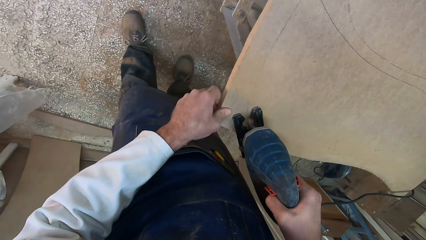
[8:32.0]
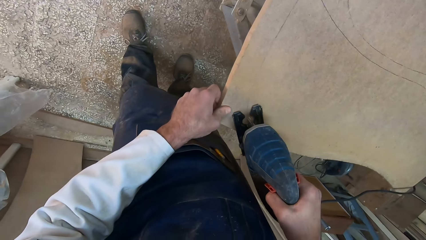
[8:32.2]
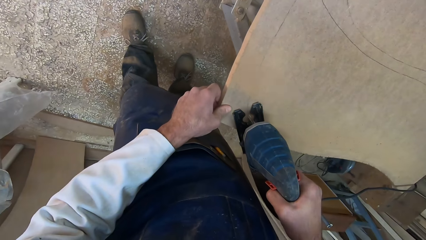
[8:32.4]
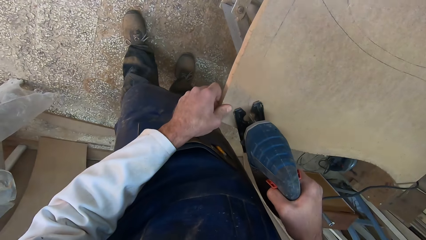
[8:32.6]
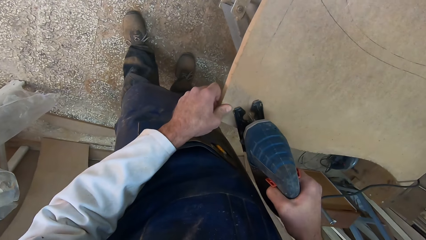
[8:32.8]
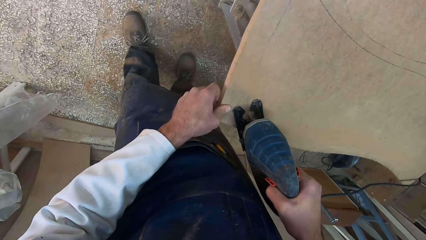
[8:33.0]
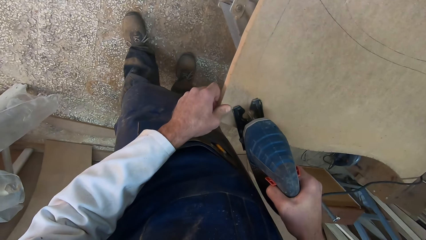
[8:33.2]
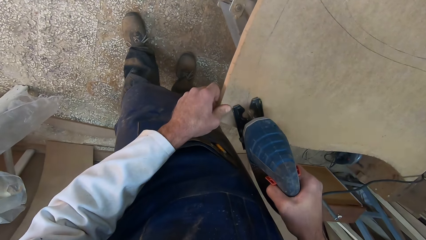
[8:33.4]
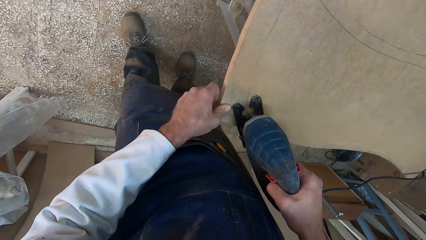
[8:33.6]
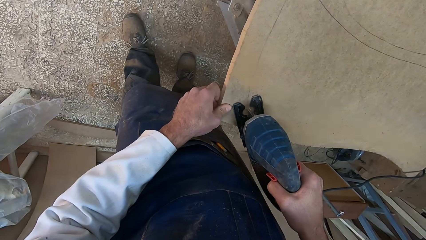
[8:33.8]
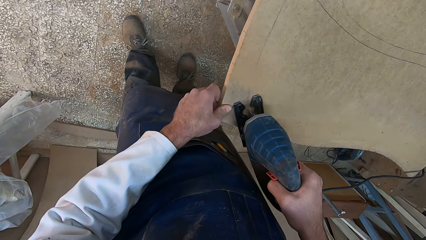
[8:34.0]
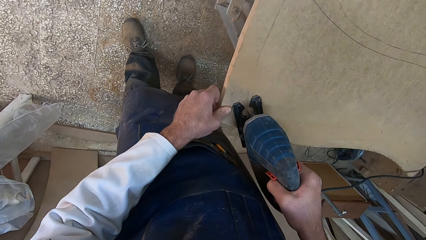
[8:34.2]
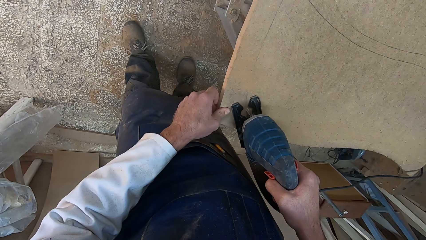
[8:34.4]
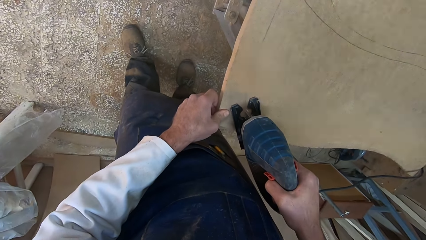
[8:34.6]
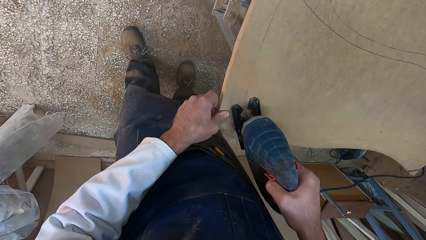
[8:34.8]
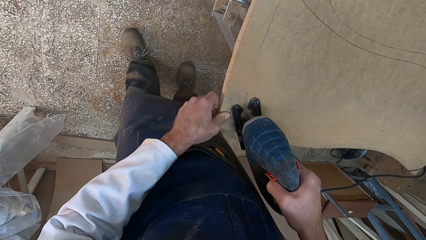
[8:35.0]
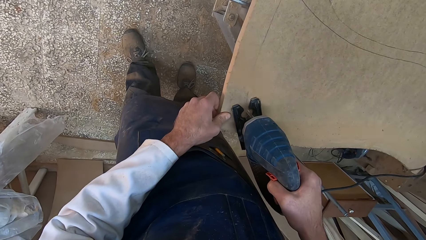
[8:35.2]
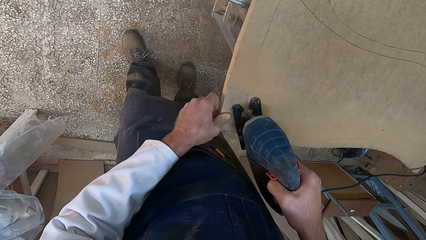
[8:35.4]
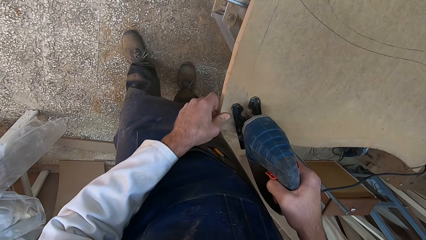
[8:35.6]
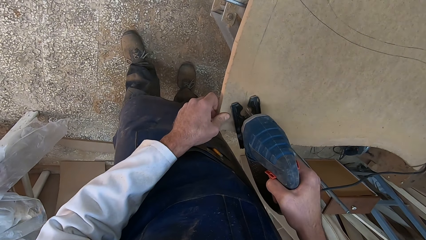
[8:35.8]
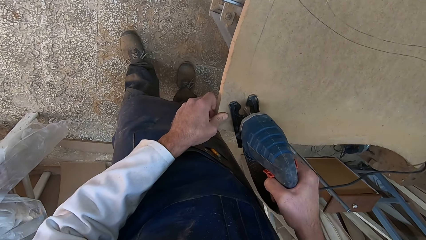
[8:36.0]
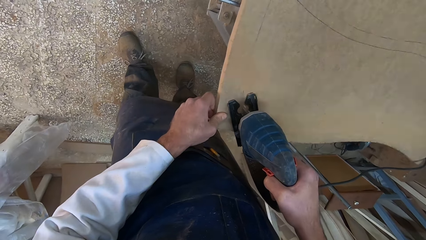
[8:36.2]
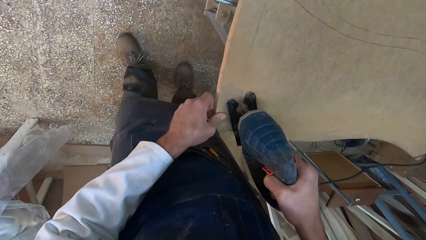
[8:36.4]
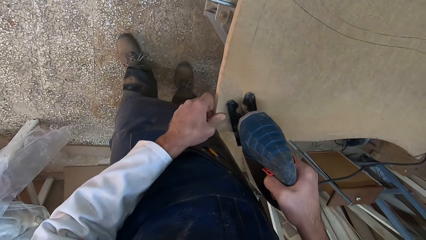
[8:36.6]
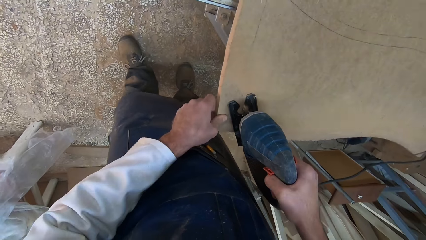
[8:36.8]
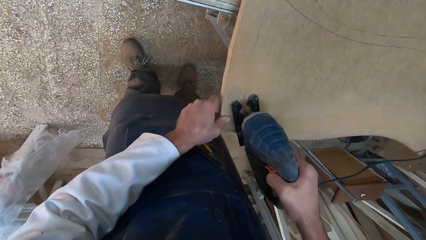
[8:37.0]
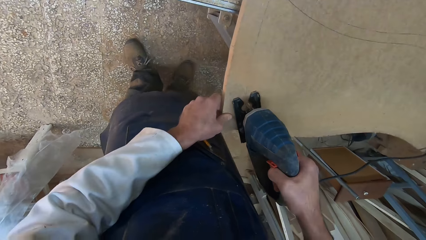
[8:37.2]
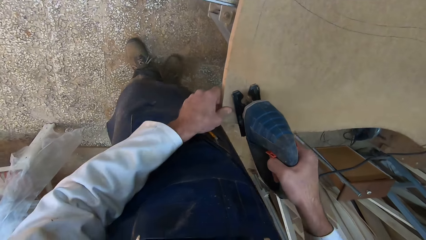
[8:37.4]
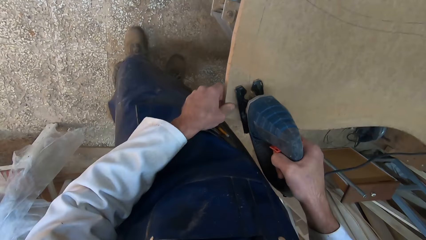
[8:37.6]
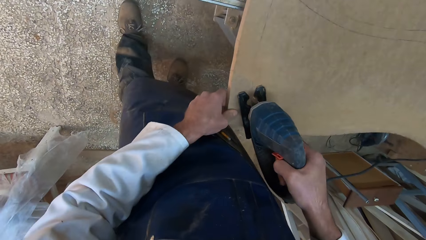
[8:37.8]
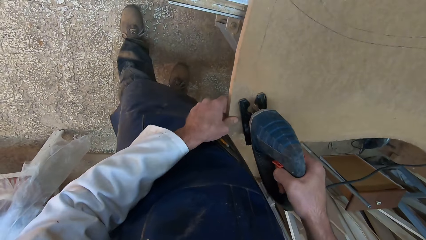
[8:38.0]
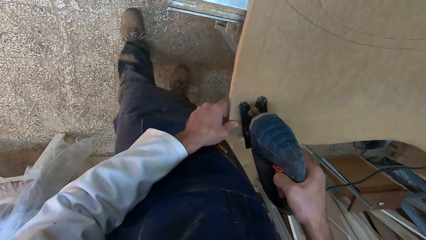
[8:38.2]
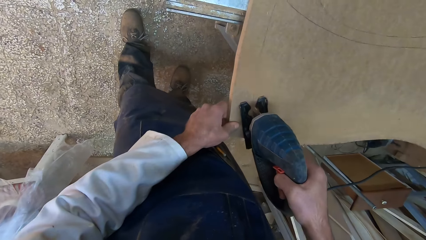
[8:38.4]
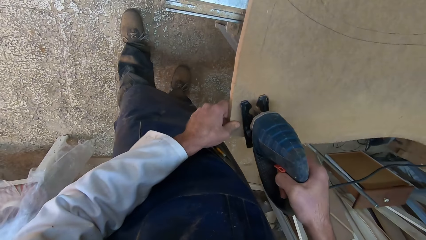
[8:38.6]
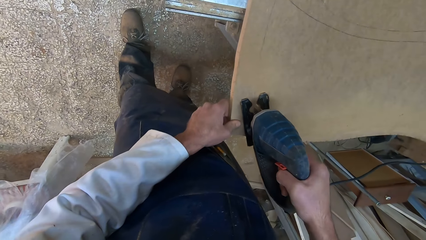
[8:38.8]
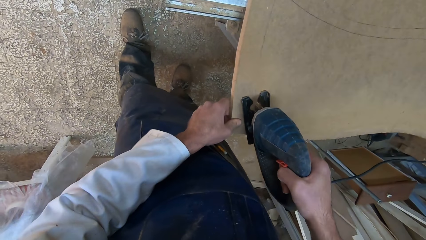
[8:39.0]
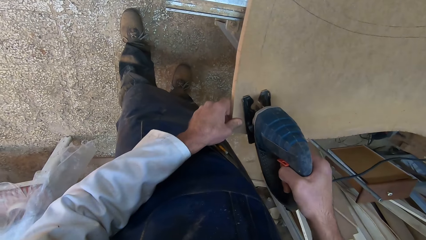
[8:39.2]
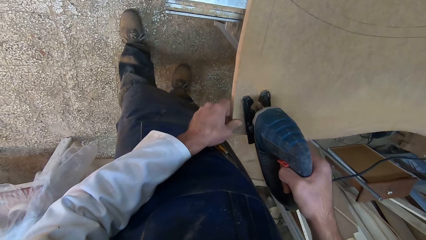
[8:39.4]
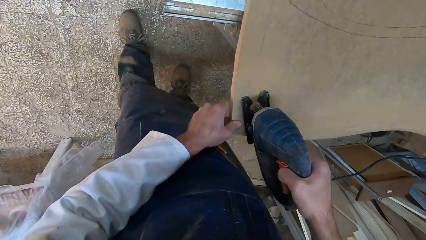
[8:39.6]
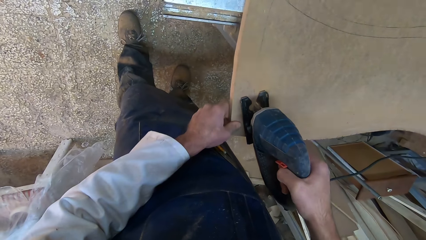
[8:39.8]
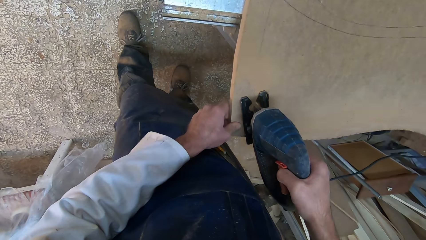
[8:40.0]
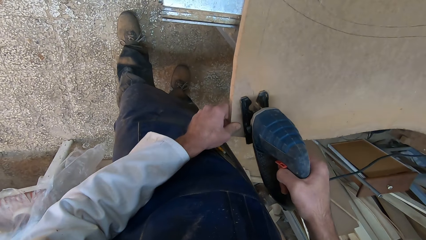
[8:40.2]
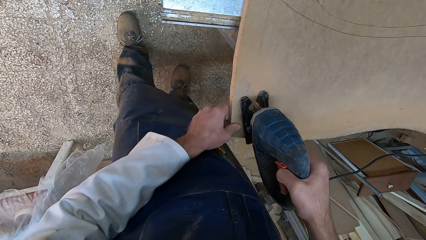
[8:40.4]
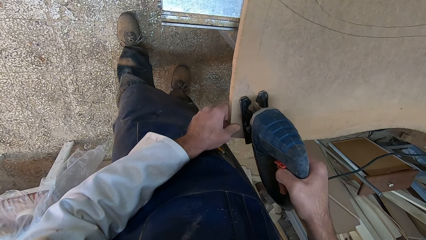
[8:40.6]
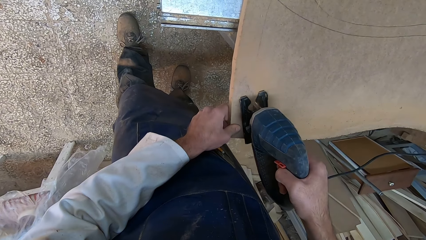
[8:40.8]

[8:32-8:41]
The camera wearer moves forwards.

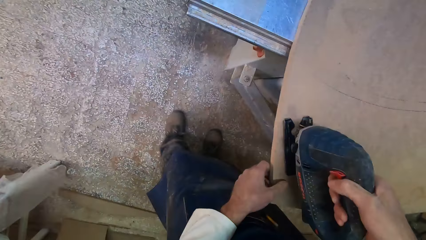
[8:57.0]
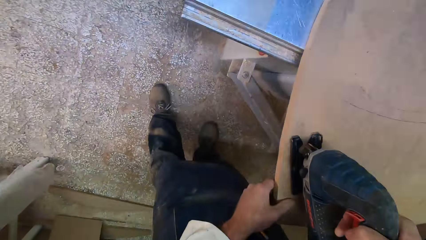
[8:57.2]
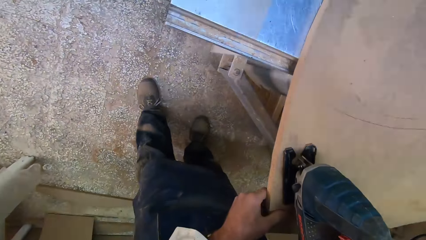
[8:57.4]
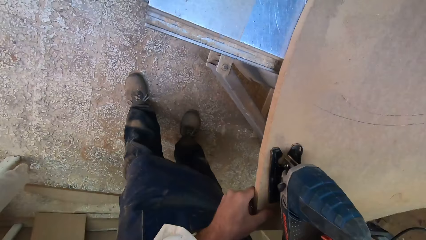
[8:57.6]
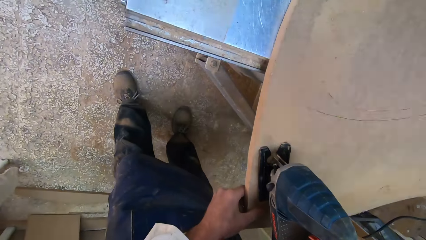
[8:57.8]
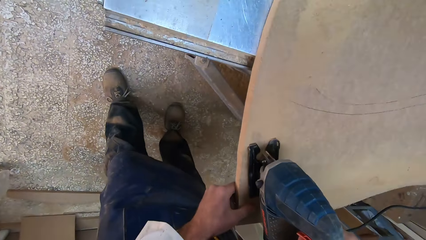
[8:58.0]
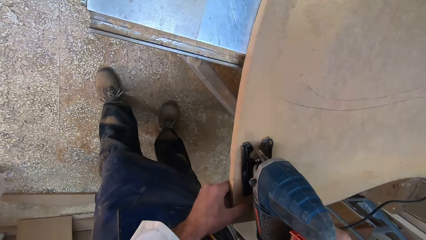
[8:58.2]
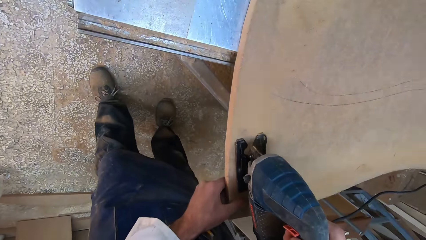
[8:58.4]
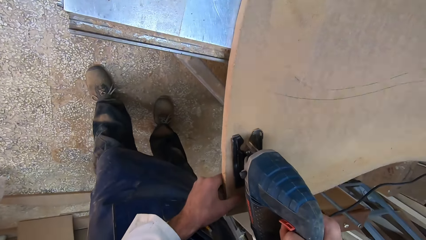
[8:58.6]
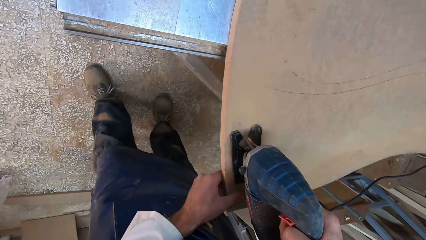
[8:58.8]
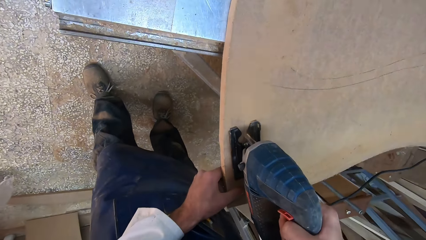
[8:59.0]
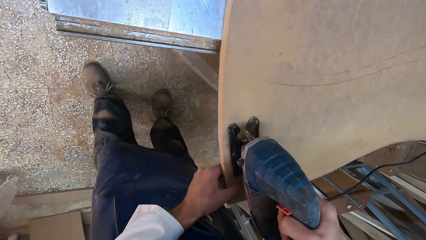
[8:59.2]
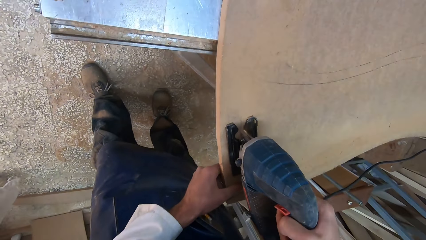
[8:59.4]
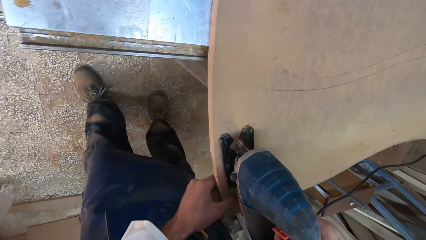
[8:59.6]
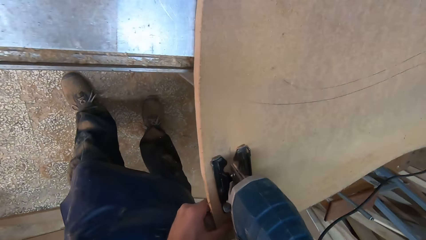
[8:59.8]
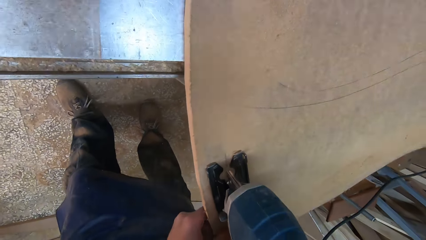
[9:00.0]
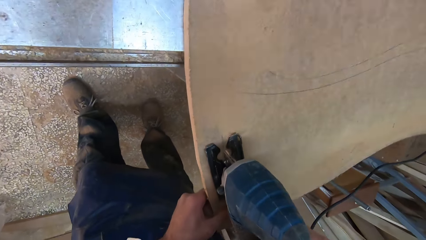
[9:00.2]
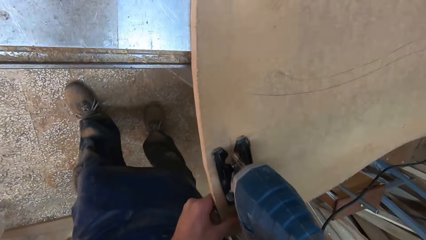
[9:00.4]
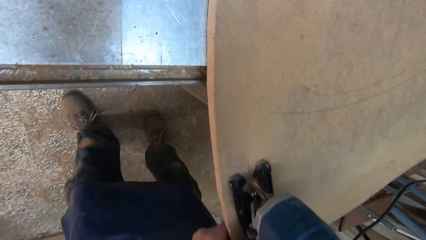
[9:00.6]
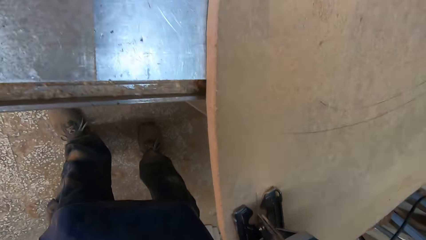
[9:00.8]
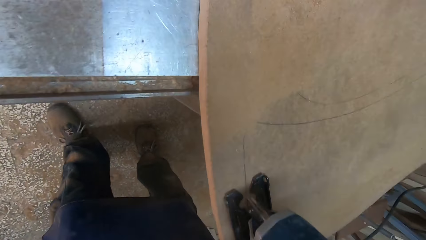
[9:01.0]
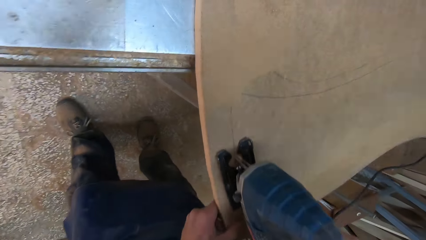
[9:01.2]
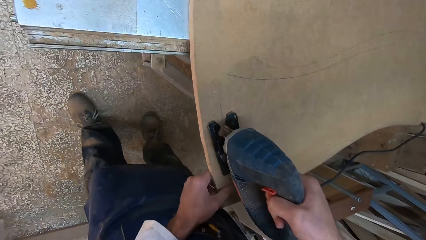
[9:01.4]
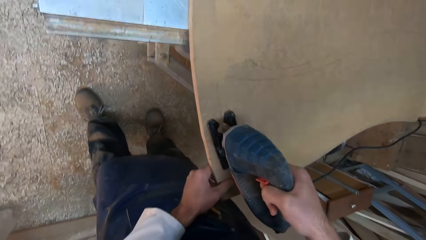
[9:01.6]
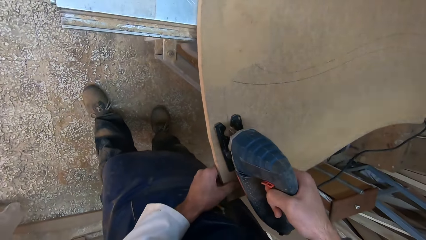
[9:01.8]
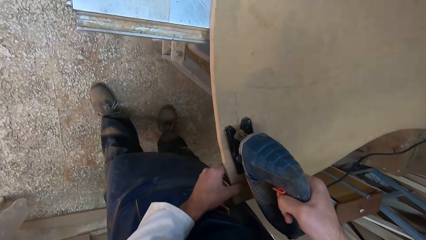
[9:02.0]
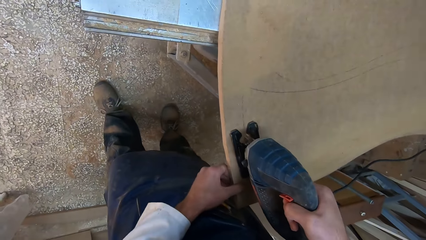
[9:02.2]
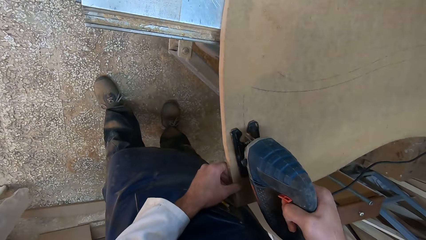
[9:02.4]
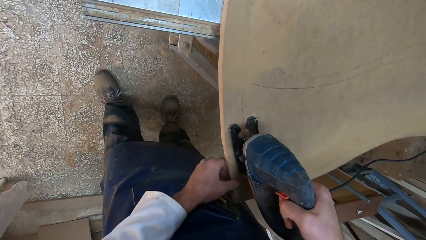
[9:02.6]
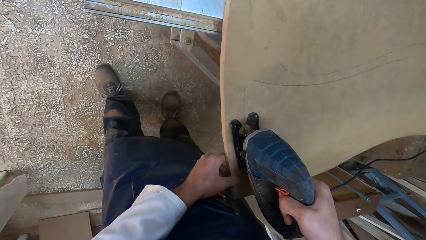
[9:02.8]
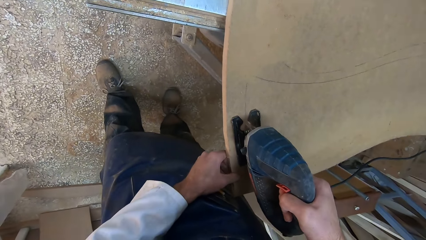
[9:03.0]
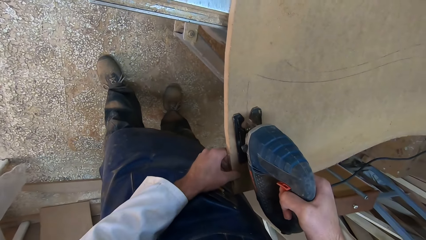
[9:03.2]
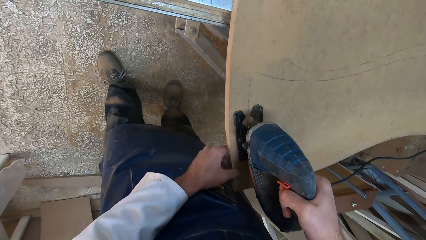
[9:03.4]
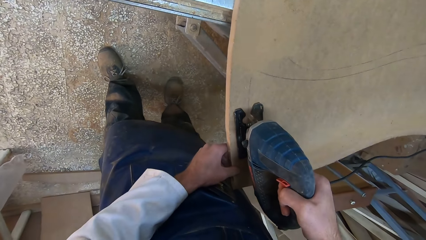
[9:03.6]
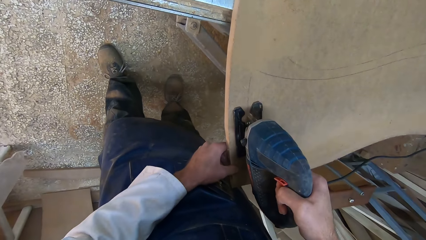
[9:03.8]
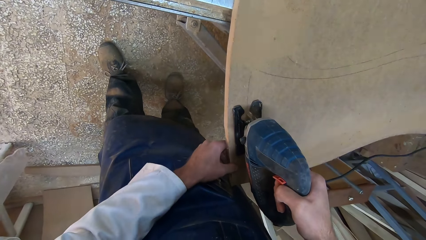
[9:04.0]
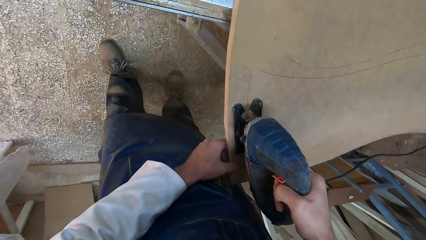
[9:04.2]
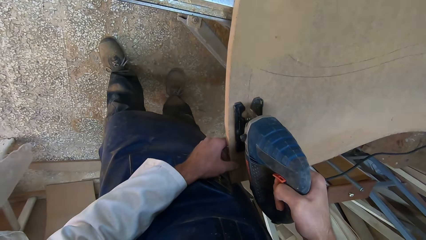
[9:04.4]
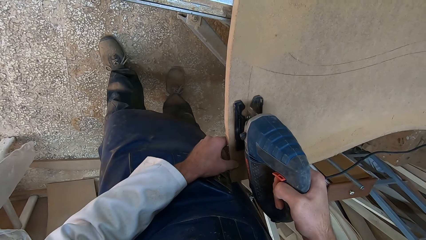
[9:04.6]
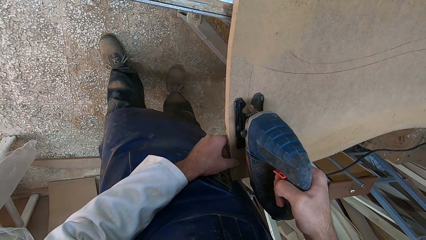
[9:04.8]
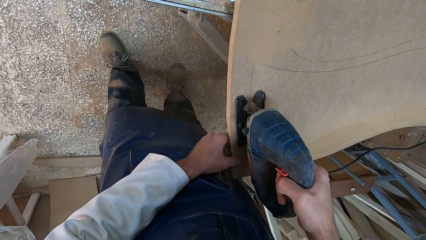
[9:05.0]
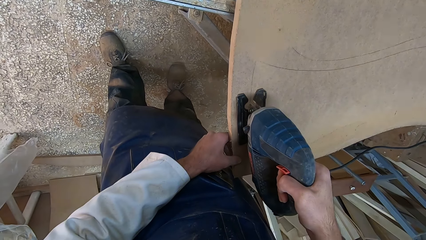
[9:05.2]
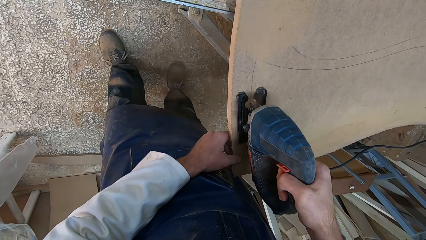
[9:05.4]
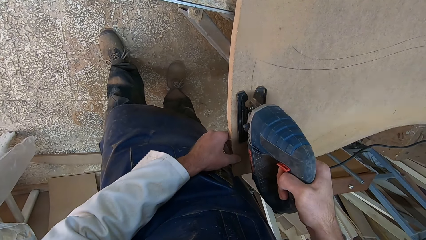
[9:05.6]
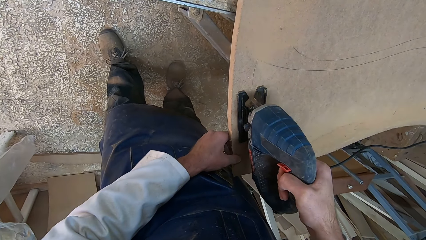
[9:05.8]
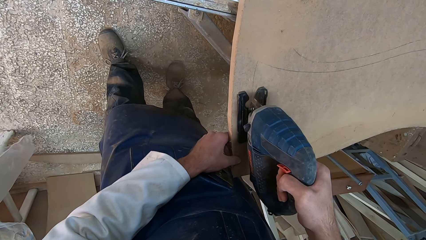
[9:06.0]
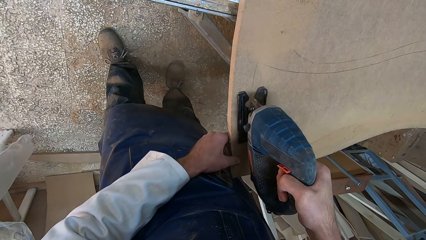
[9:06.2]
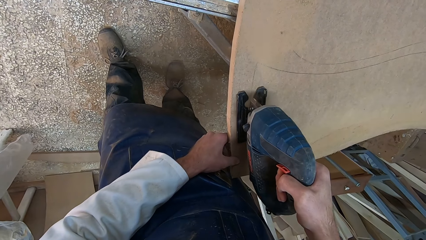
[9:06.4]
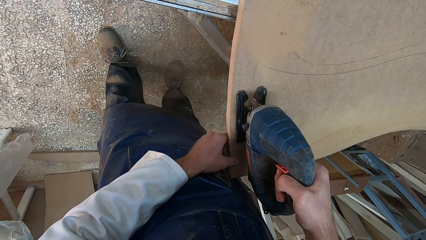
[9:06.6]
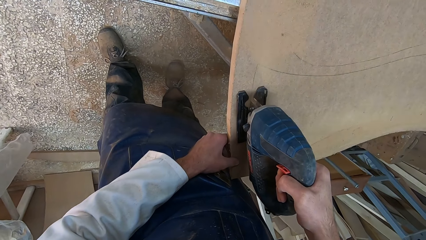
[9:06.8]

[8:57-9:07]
The camera wearer holds the plank with his left hand. He cuts the plank with the saw. He bends repeatedly.
